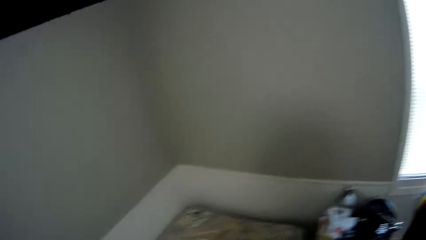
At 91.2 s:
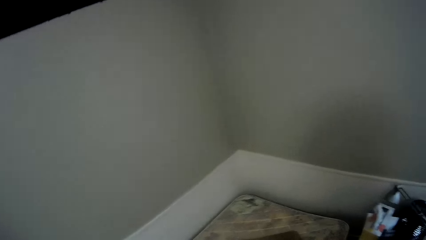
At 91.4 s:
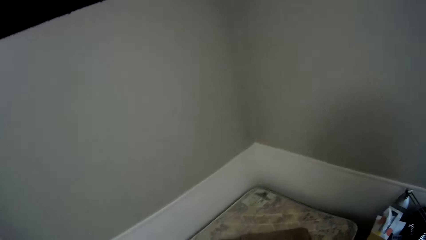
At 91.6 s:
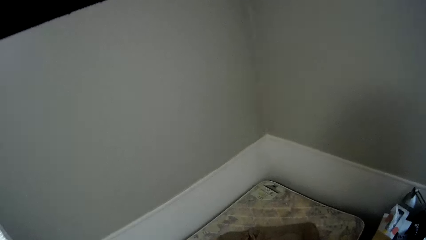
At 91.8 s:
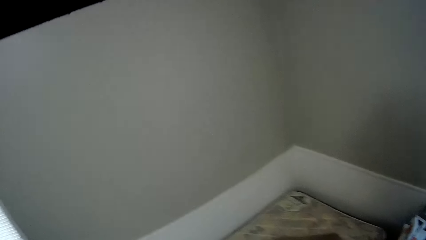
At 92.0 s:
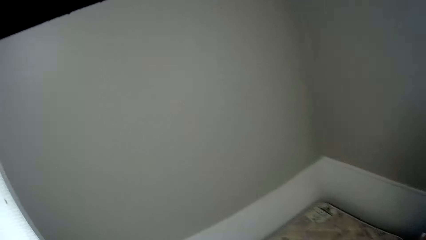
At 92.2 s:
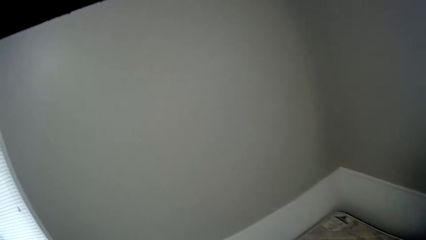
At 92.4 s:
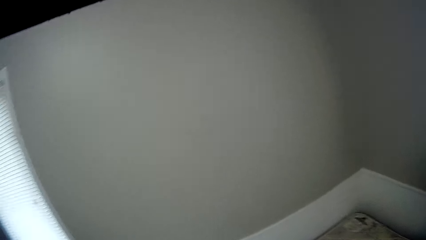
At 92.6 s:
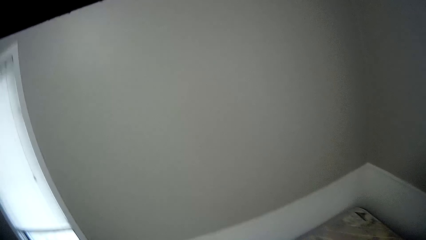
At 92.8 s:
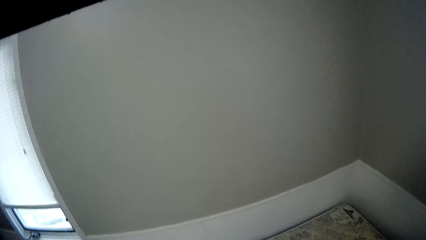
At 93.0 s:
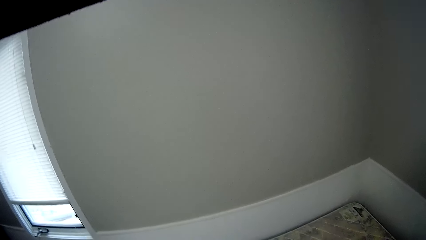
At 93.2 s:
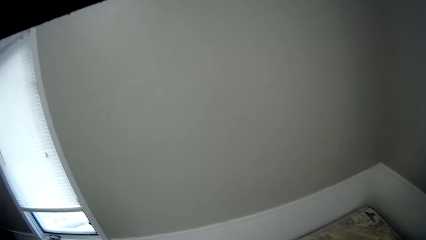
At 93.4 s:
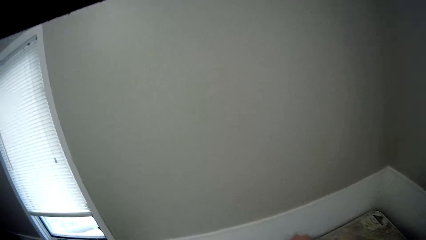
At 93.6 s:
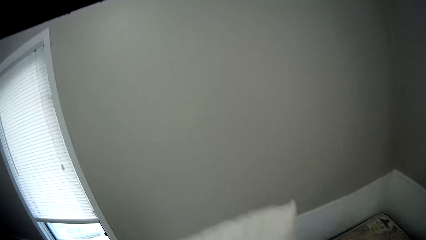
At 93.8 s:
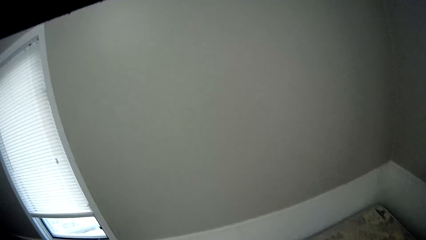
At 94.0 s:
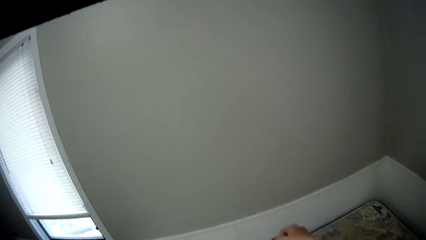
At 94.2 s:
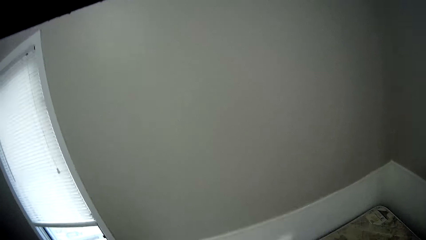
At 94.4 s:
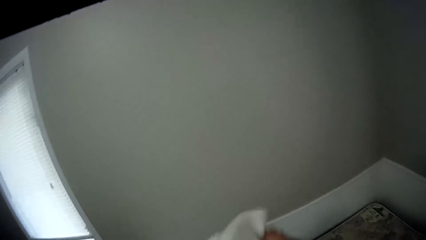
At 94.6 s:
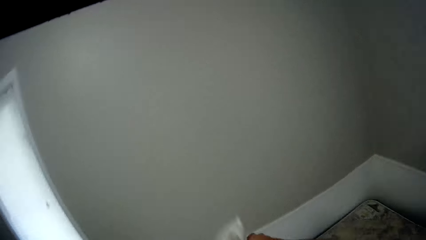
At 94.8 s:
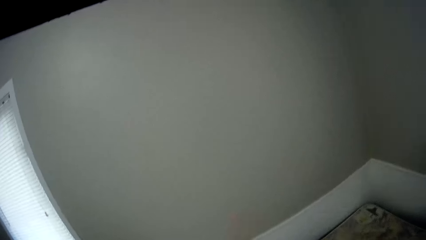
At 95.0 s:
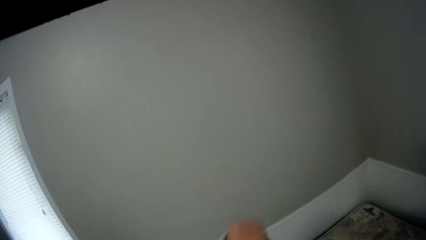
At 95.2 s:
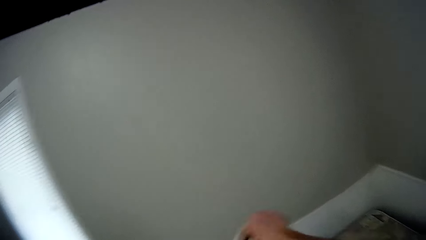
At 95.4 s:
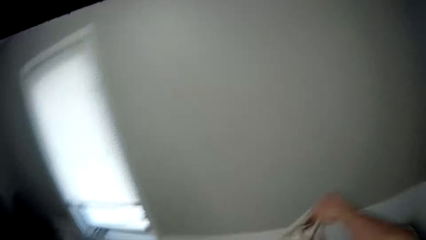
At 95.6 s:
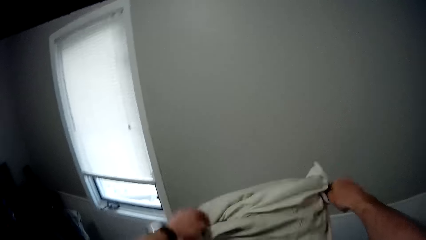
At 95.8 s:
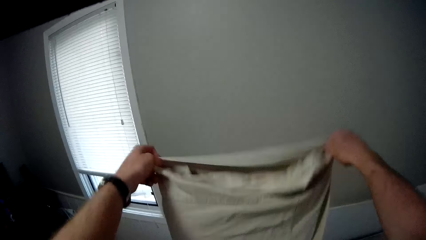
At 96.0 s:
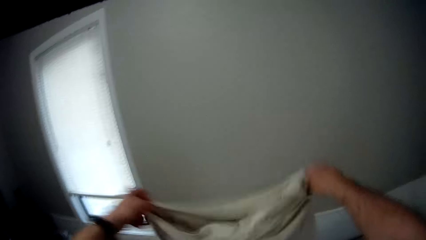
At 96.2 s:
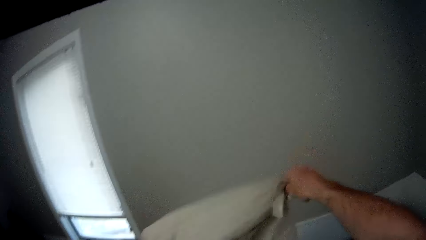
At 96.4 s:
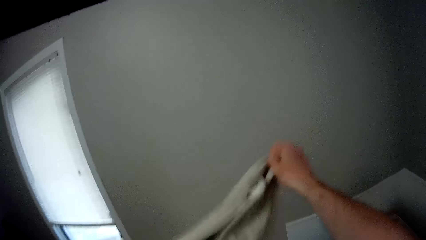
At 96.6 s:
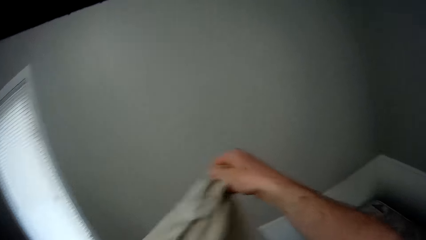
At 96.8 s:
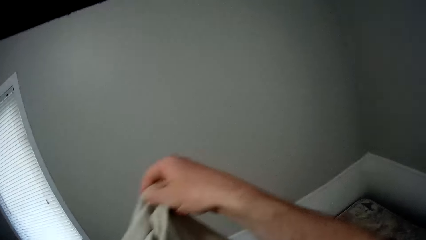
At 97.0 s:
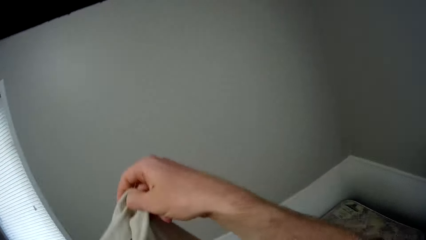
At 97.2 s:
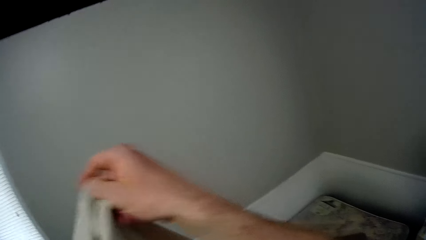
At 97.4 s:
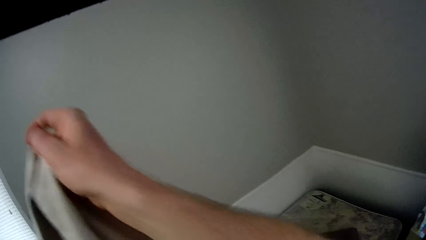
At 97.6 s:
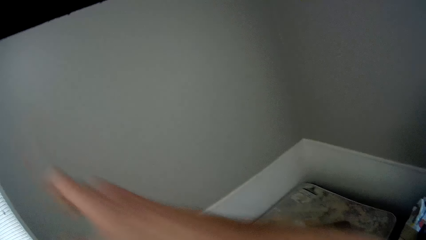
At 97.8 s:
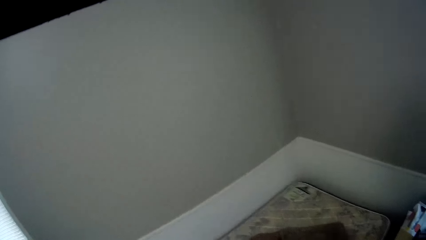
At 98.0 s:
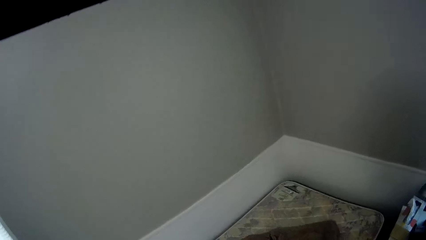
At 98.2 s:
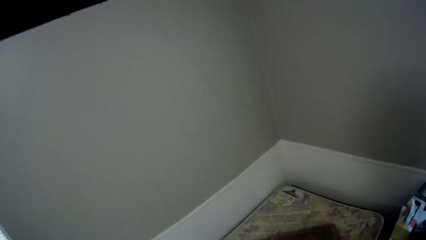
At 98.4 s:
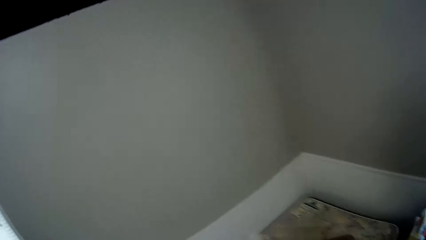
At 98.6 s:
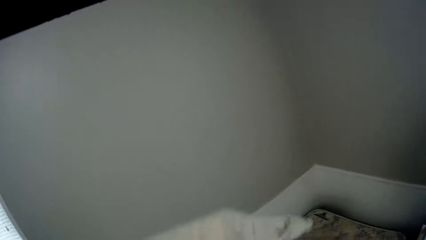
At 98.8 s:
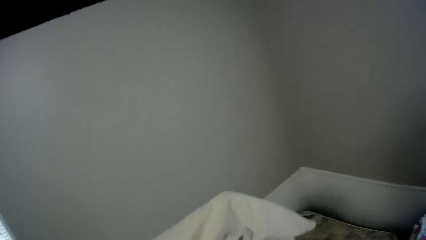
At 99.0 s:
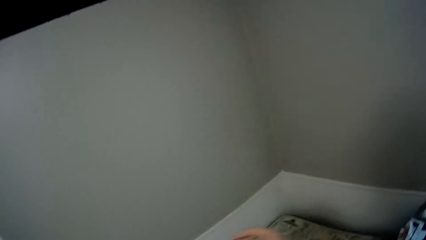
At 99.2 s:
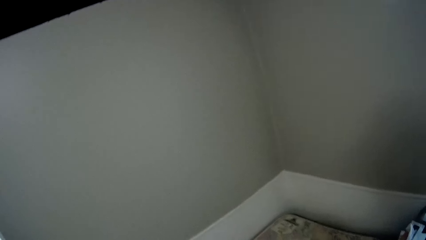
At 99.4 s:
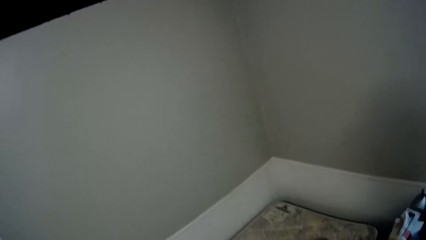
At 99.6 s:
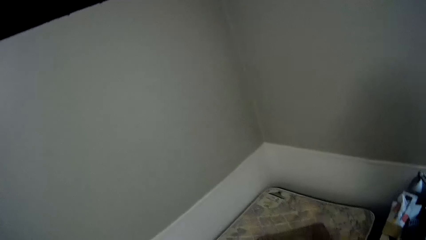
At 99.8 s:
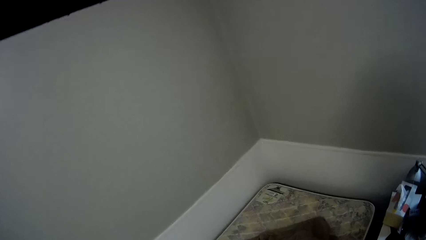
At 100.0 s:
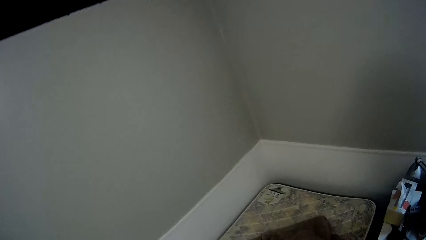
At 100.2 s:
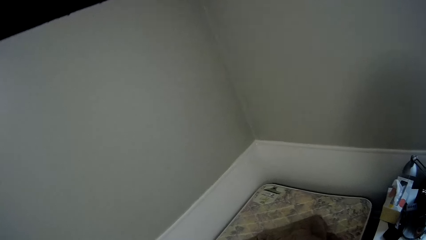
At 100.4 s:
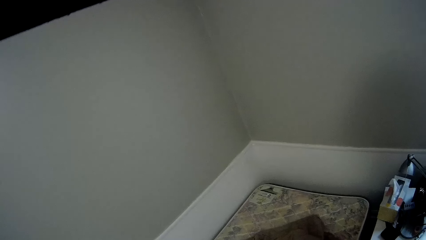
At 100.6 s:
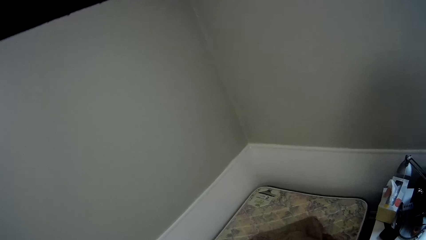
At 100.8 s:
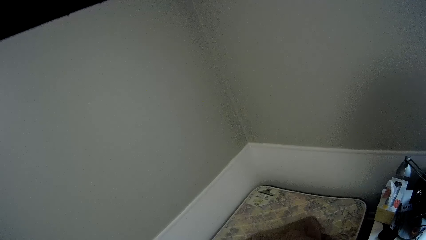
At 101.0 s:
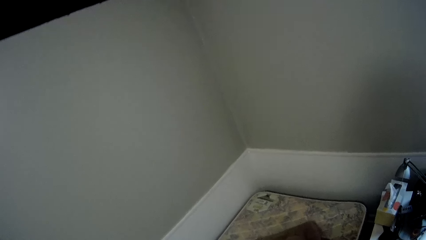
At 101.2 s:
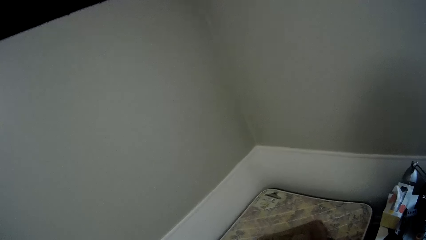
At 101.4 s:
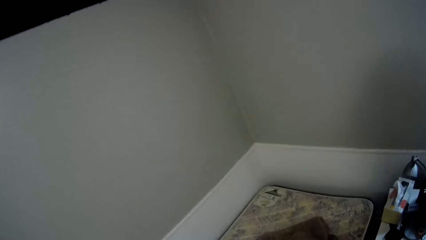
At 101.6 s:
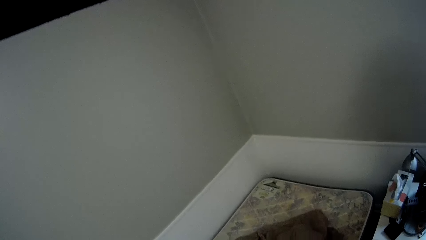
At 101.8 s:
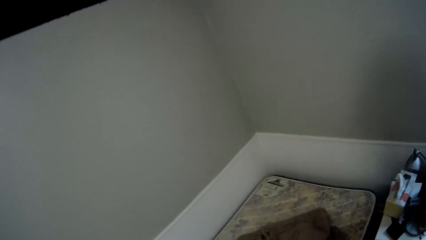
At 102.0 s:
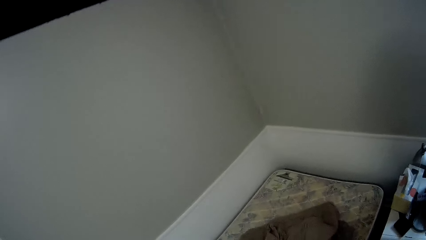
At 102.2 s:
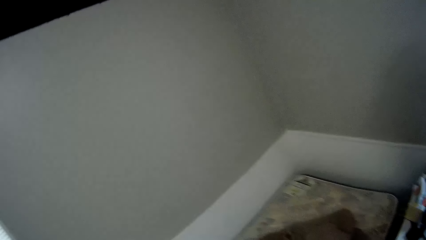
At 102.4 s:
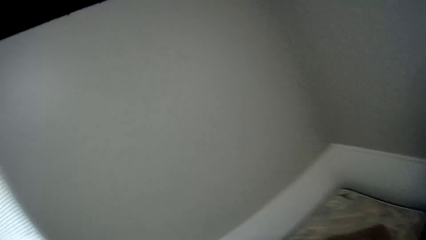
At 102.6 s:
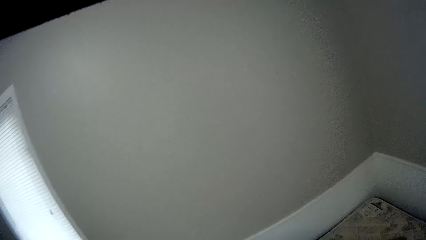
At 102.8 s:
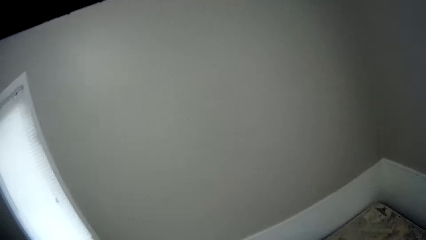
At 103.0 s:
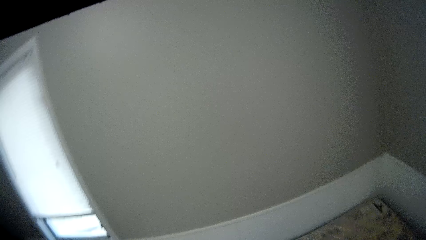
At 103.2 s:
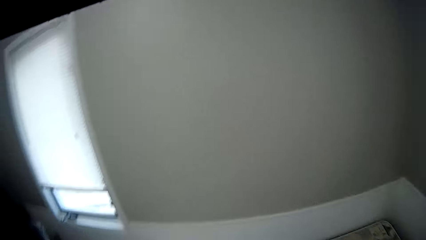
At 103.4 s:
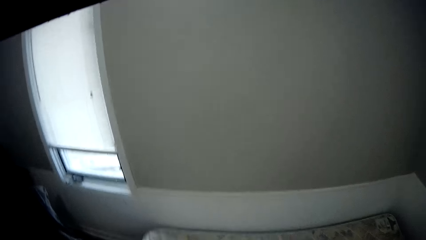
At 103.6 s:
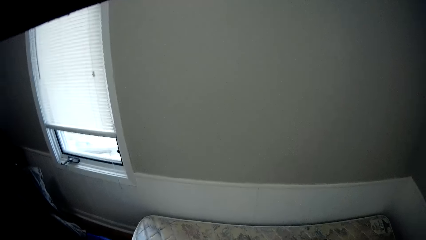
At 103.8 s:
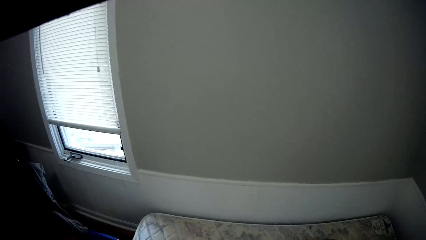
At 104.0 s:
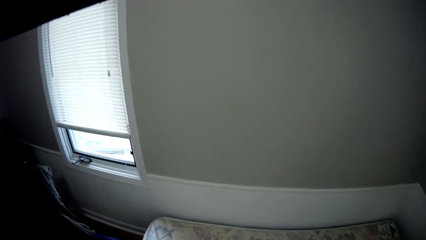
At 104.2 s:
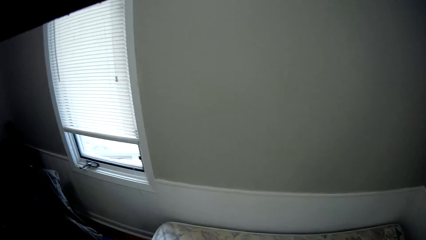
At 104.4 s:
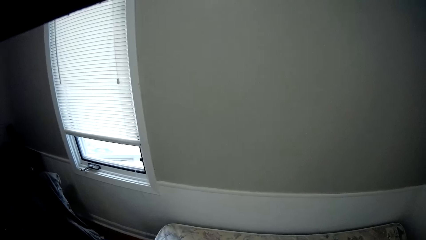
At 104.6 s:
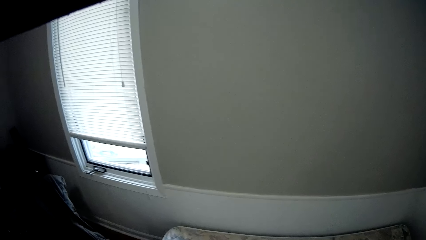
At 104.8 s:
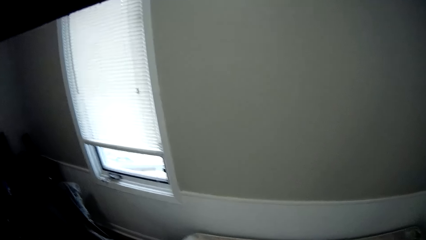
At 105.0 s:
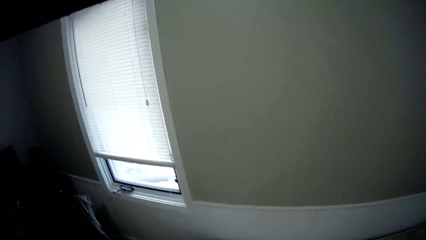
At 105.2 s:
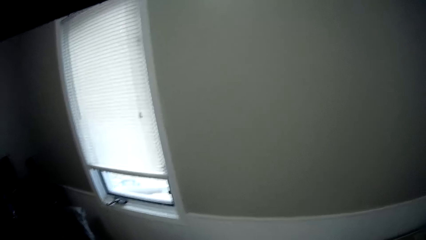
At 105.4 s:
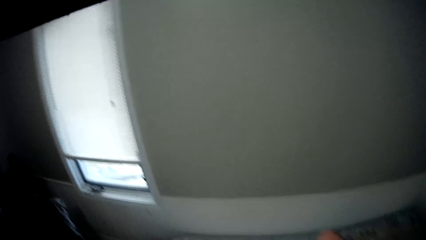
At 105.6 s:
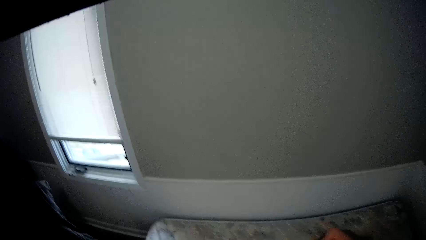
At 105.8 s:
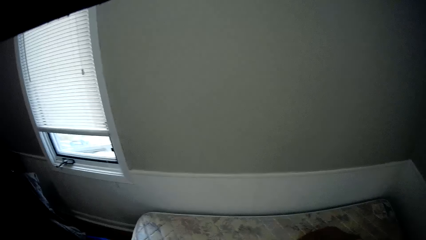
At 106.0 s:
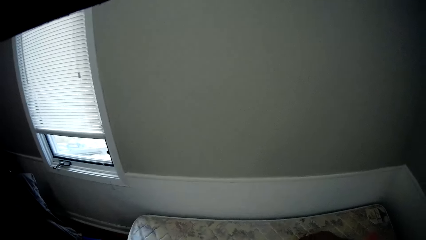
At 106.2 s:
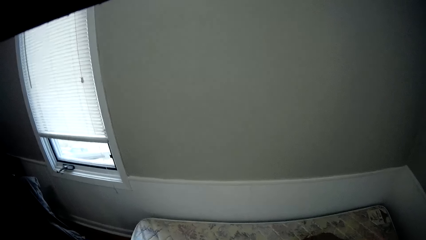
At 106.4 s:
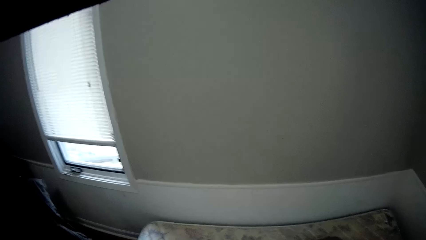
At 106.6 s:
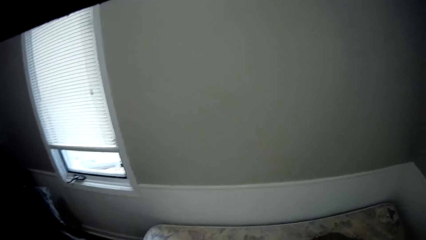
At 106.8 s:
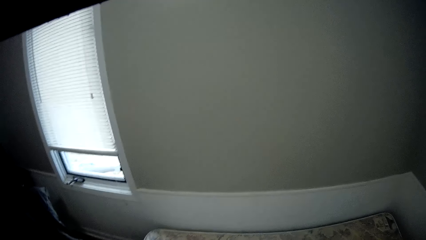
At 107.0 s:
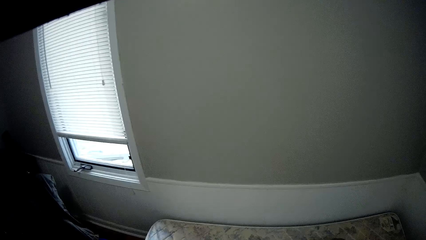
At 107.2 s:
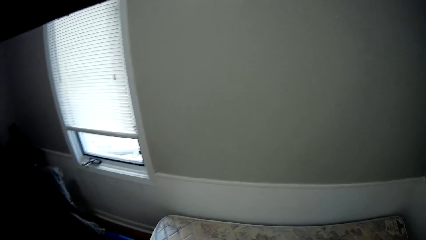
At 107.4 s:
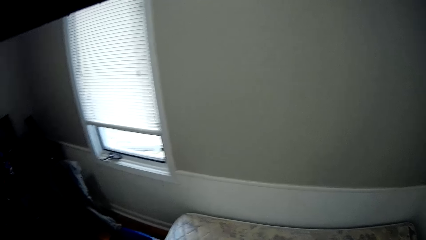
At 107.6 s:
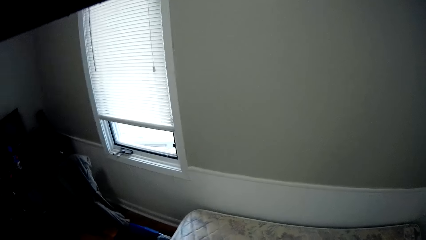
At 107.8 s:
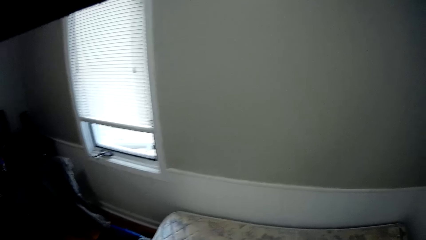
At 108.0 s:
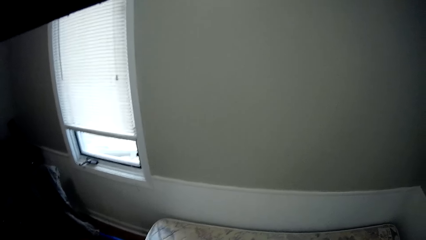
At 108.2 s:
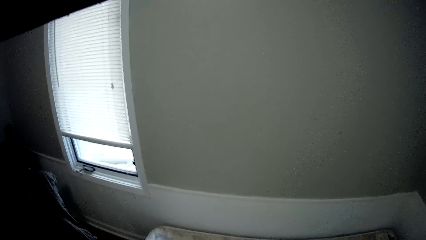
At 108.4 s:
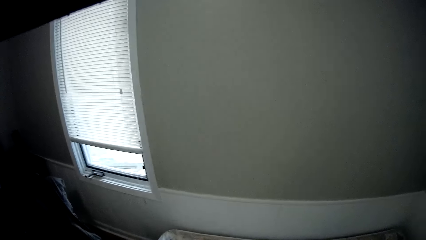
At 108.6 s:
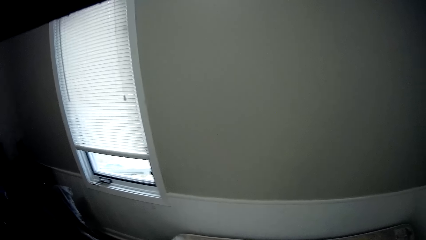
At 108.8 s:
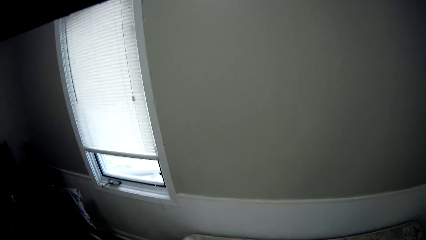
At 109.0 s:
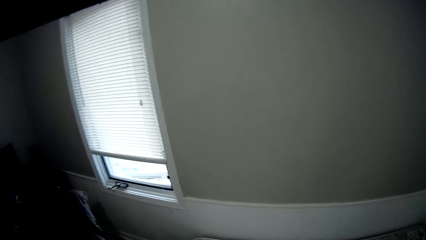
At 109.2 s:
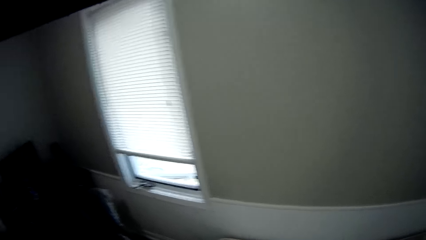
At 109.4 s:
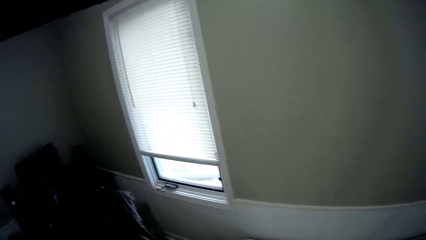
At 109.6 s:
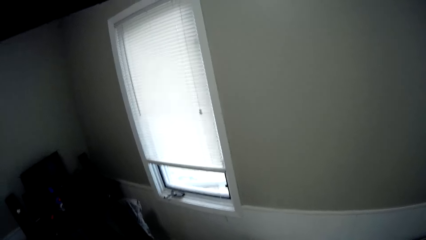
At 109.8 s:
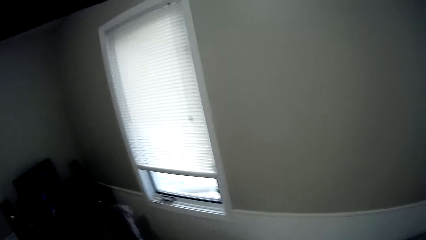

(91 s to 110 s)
The camera wearer lifts the white cloth. They shake the pillow case. They put a cover in a pillow. They lift the white cloth. They turn in the head. They cover the mattress.
